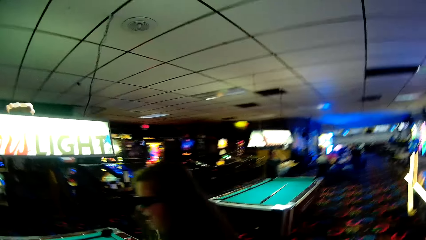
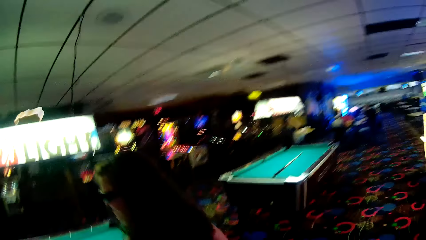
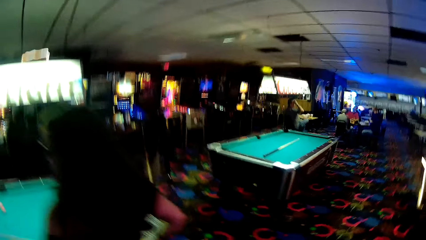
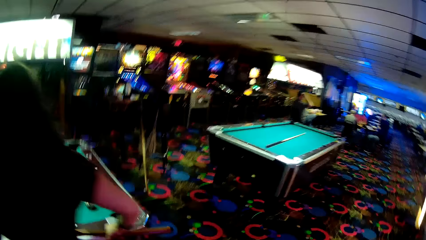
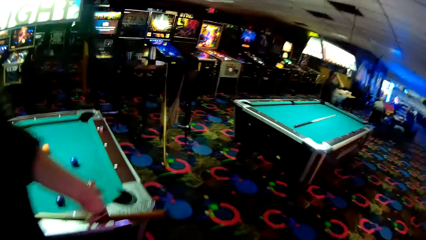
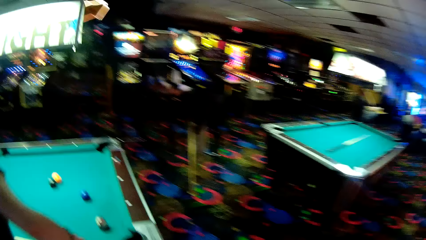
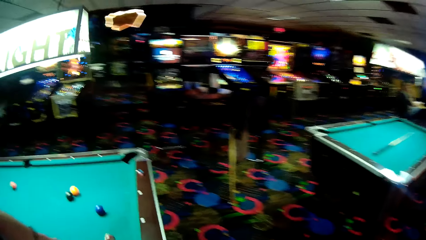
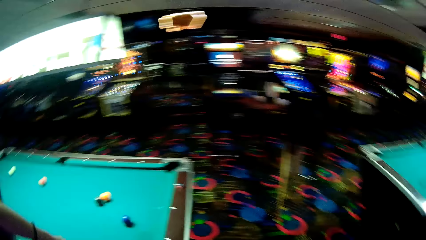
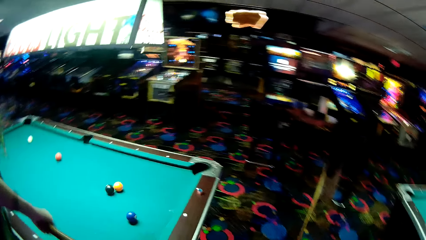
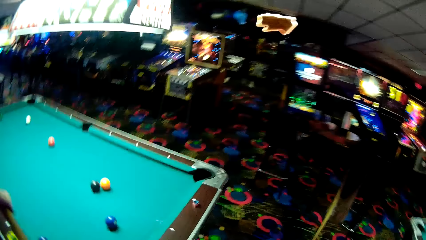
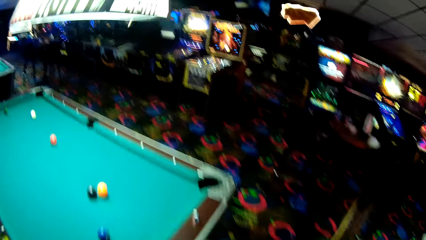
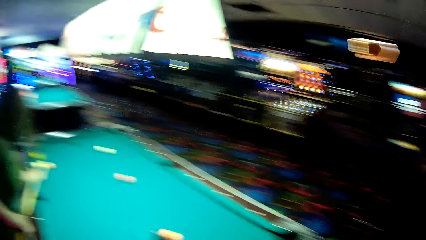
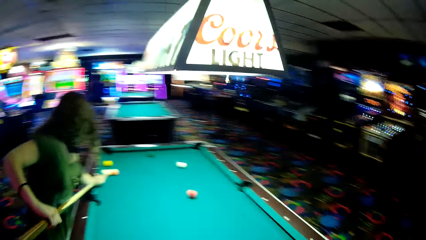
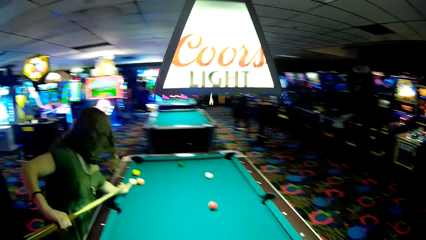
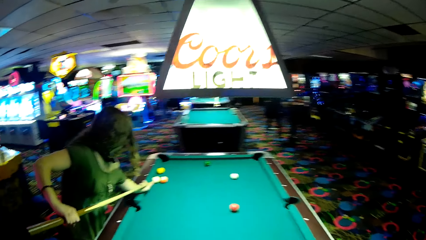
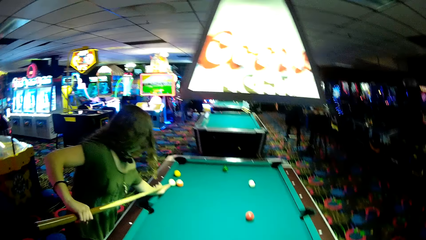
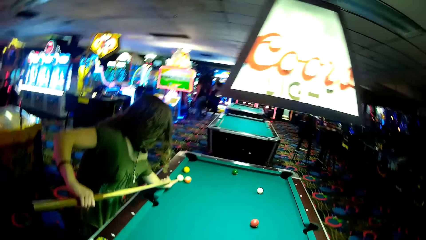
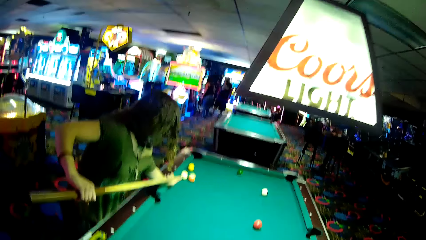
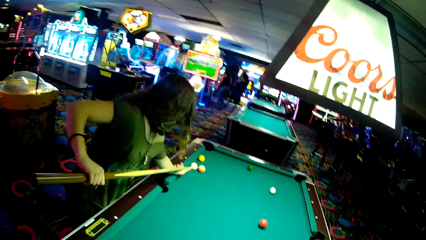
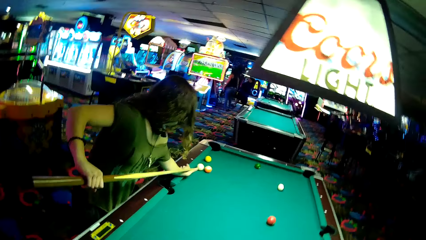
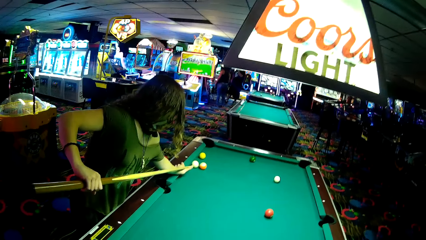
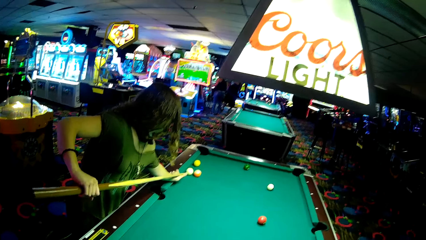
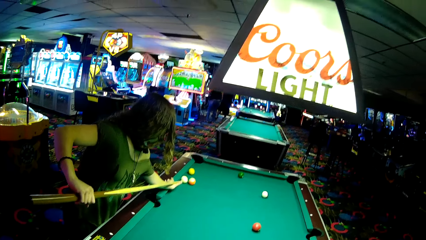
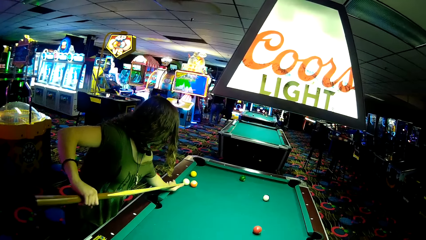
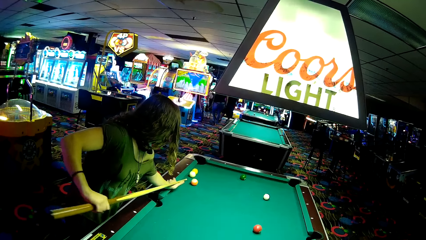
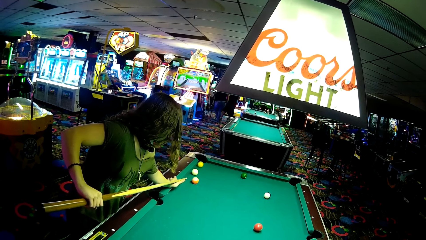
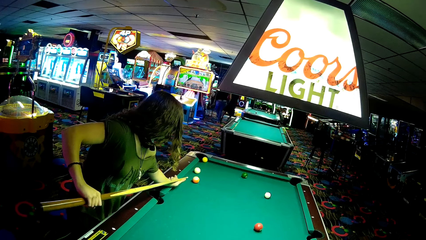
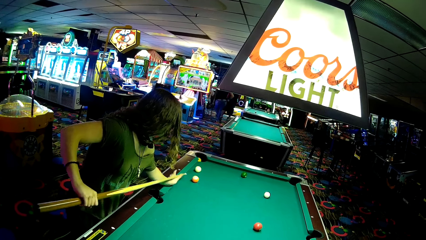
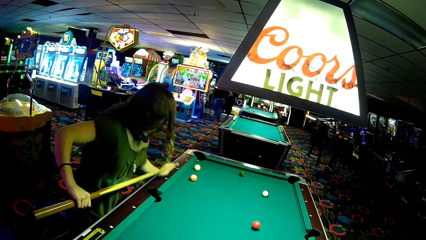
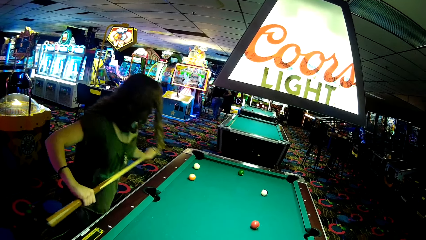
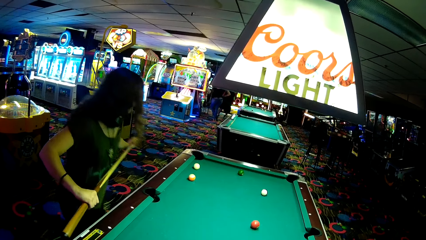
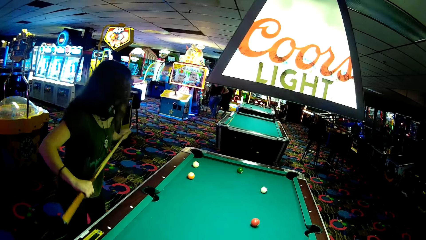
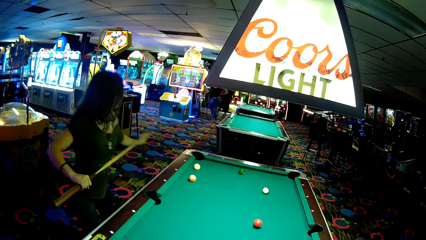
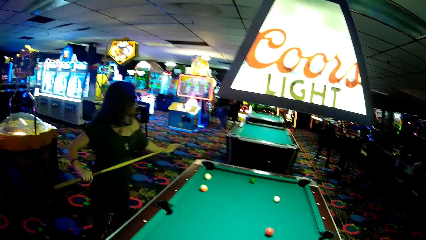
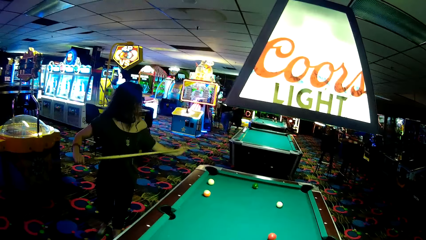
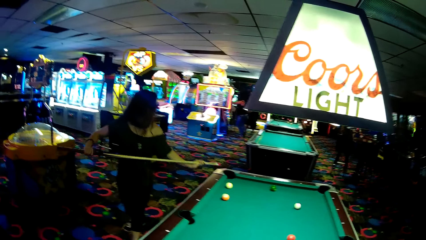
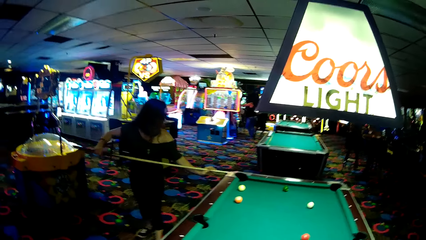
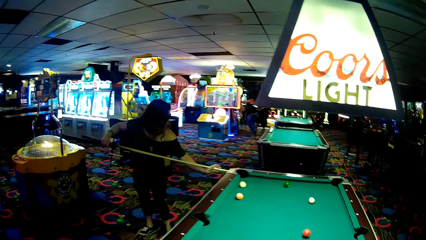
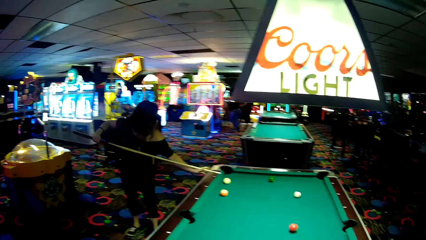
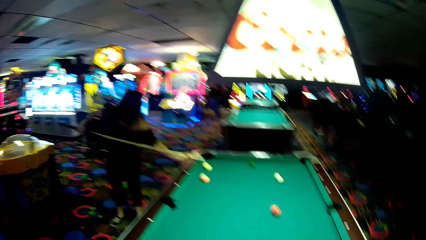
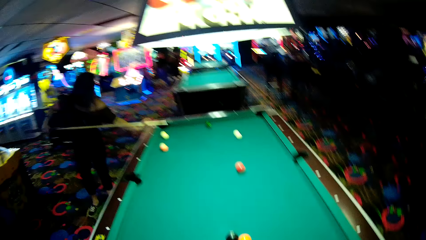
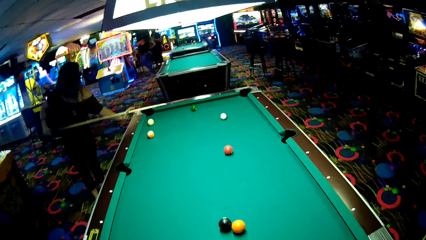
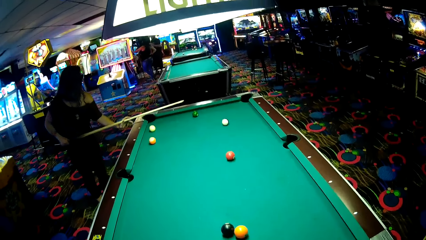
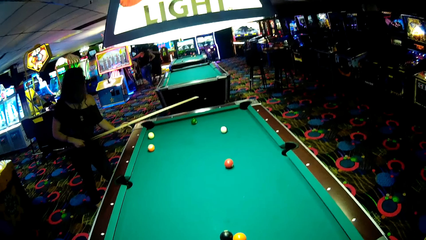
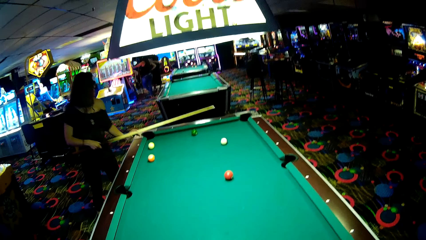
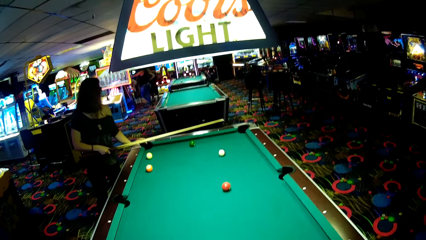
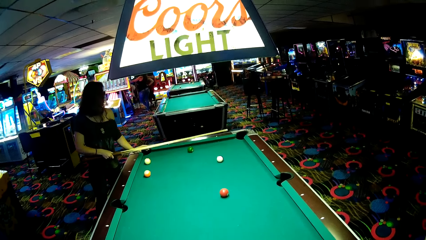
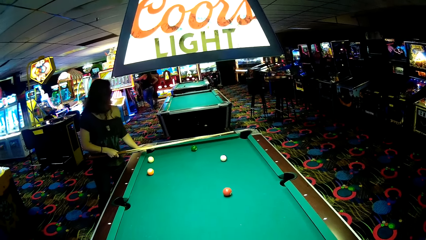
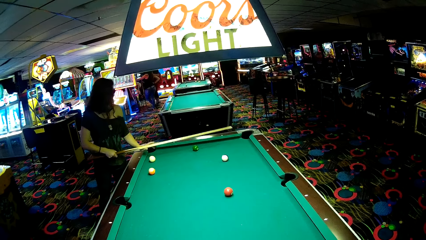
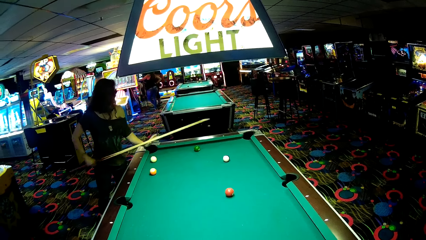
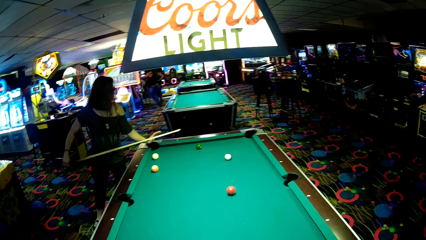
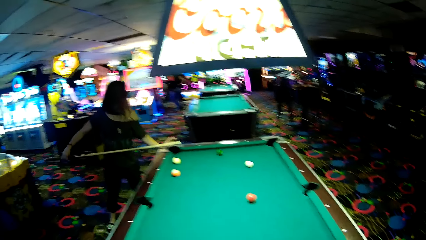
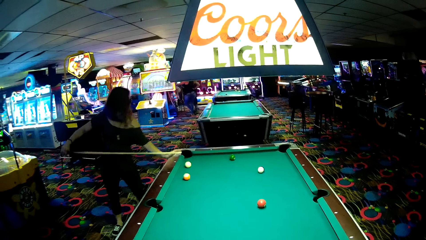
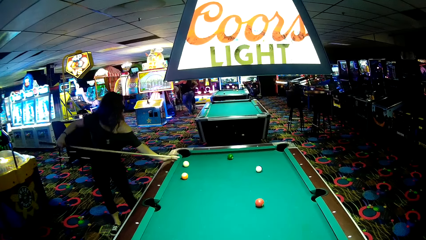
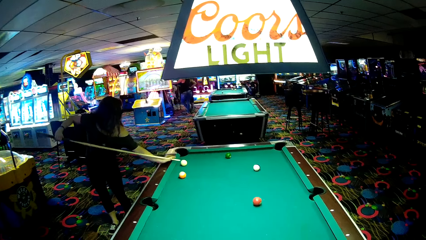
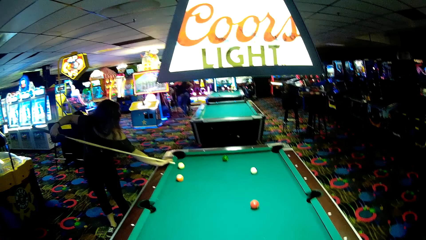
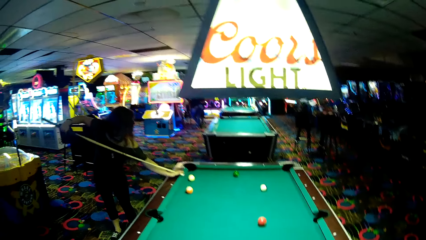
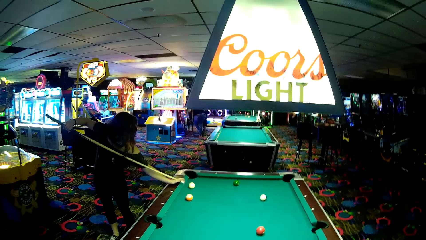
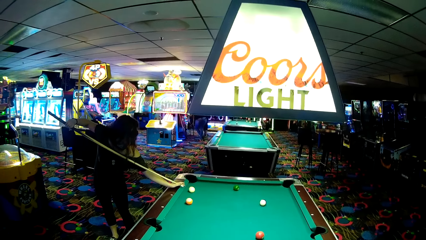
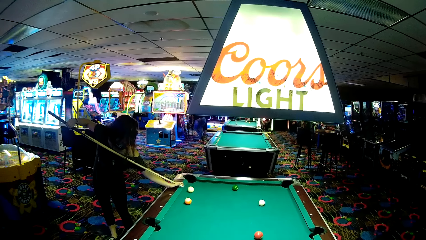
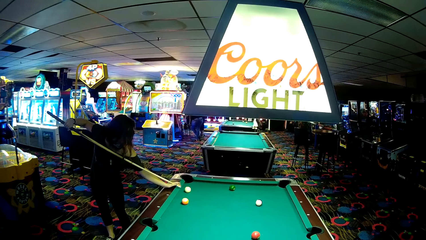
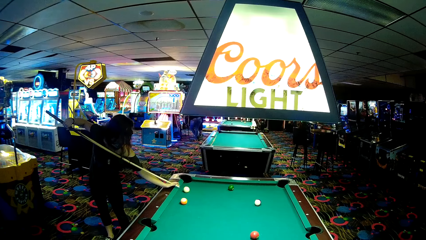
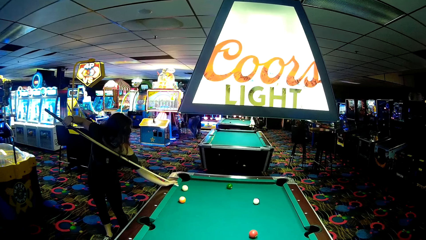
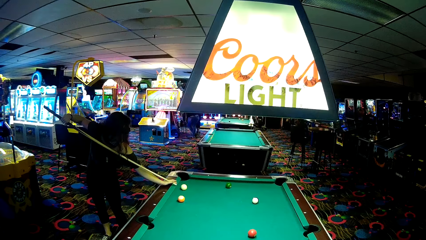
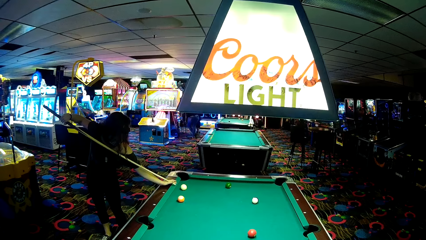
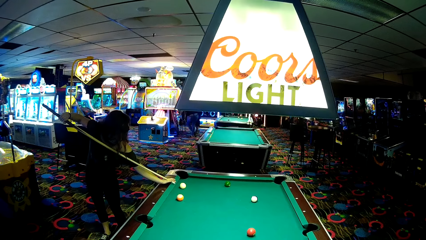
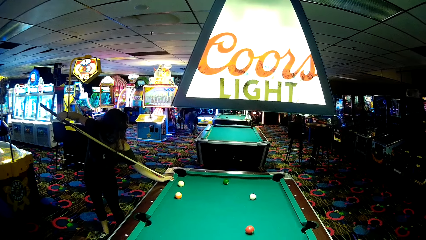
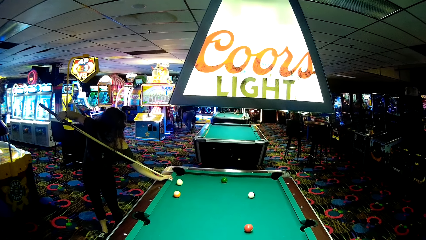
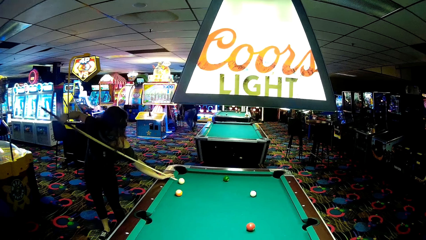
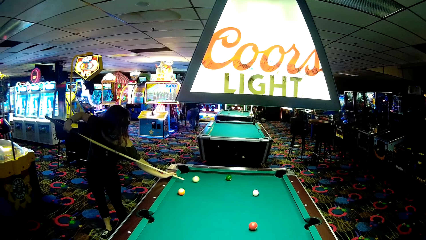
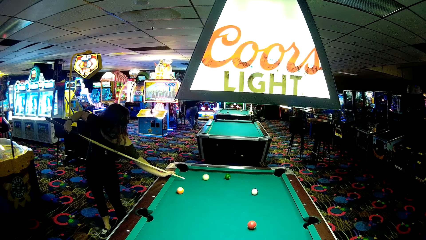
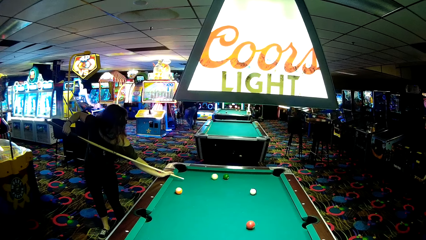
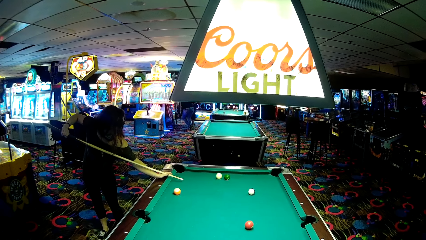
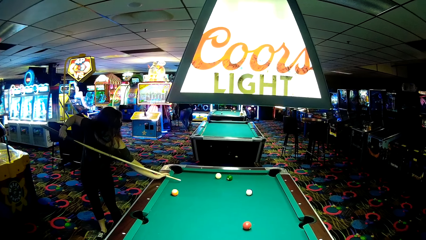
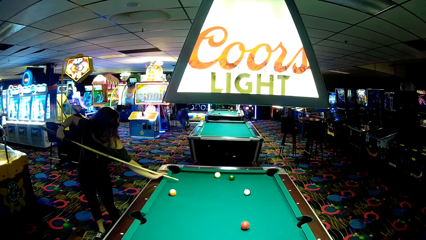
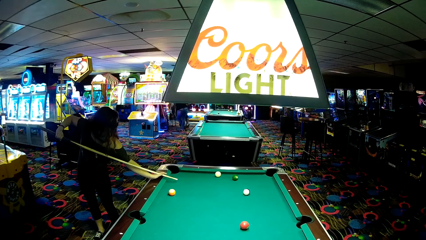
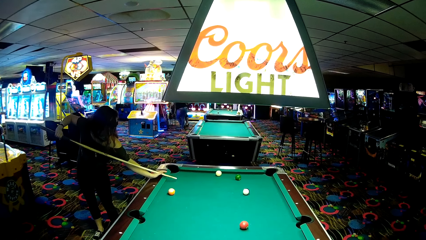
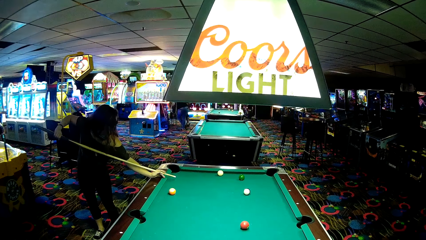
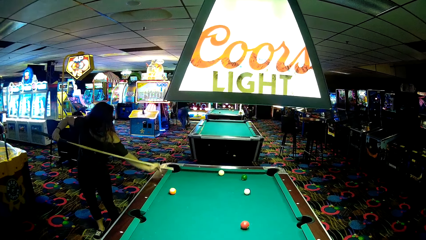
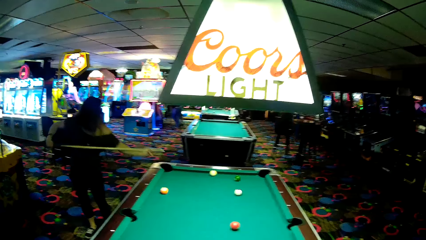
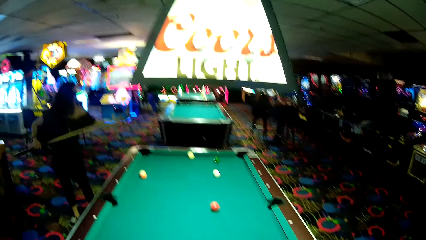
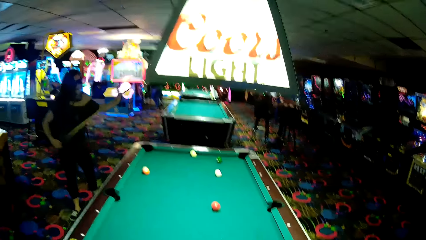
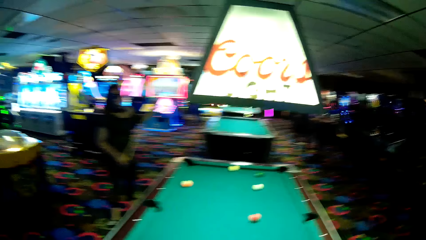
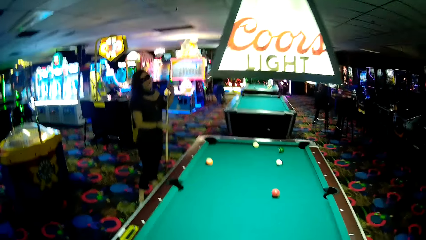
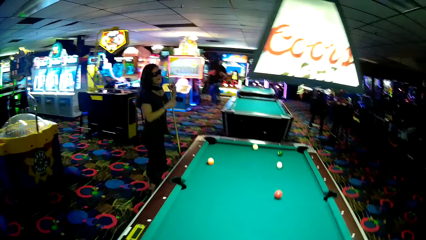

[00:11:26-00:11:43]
The camera wearer walks to the other side of the billiards table. The woman holds the billiards stick in position and strikes a ball into the pool rail. The woman holds the billiards stick. The camera wearer dialogues with the woman. The woman strikes the billiards ball. The woman holds the billiards stick. The camera wearer dialogues with the woman.
